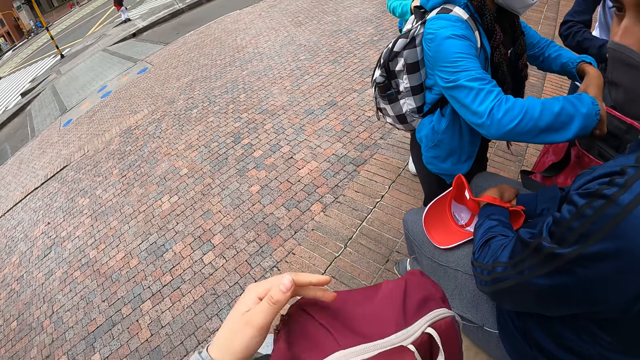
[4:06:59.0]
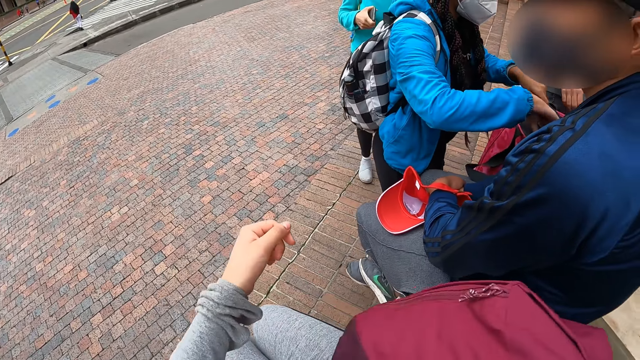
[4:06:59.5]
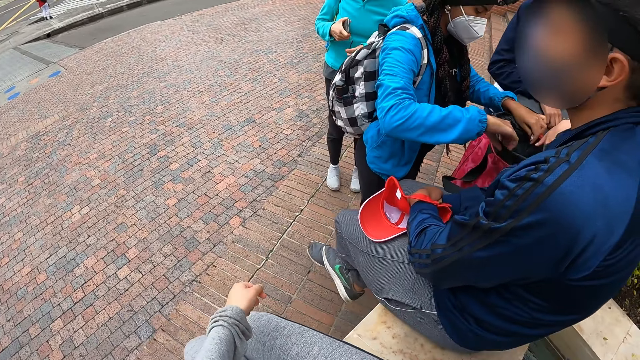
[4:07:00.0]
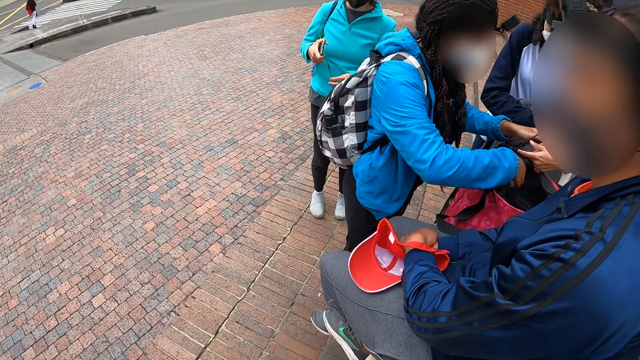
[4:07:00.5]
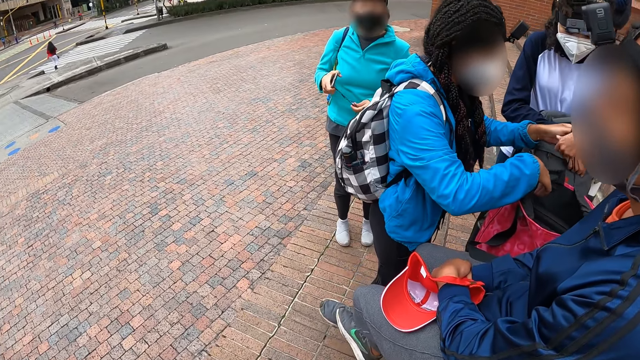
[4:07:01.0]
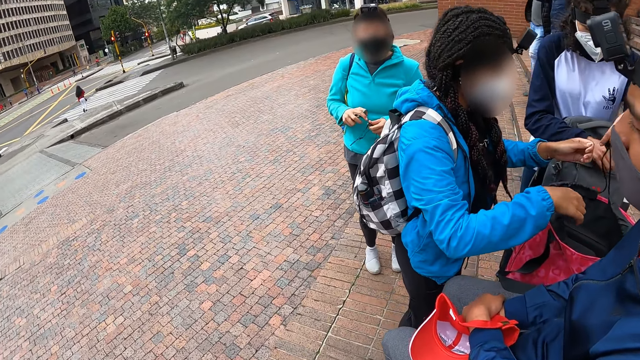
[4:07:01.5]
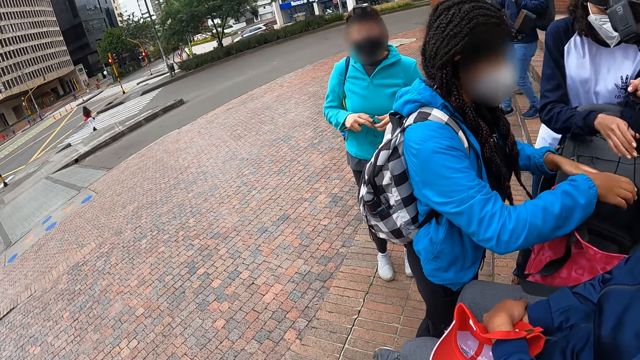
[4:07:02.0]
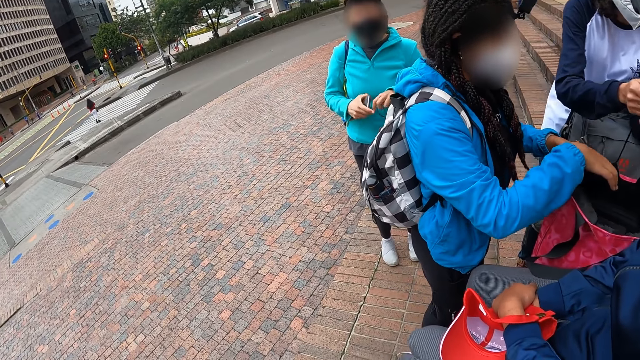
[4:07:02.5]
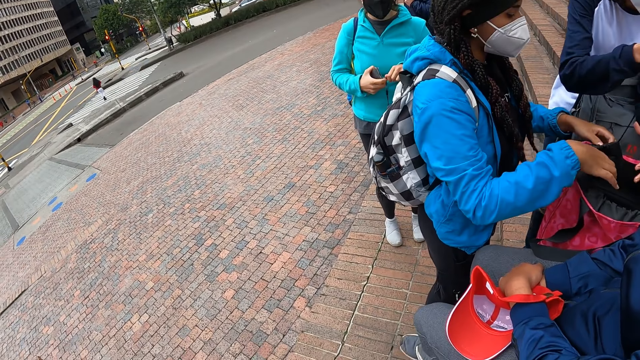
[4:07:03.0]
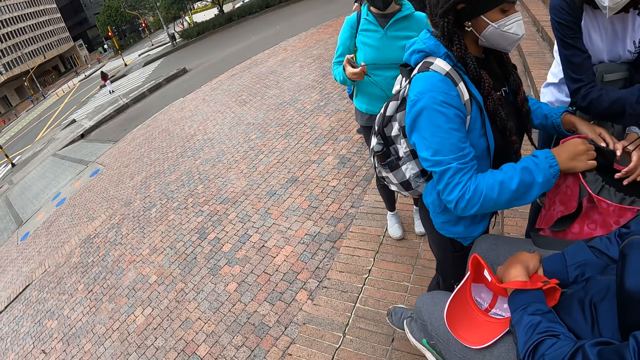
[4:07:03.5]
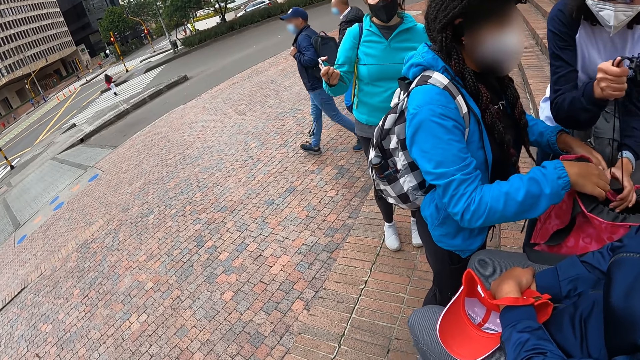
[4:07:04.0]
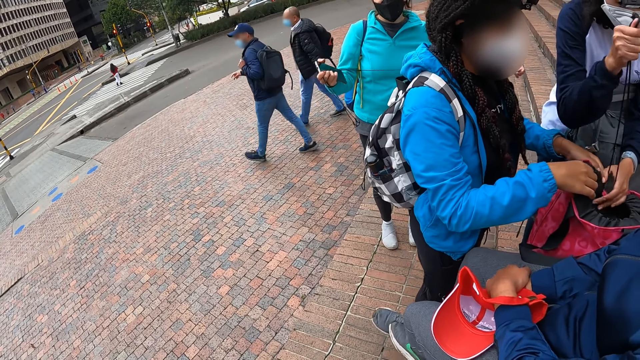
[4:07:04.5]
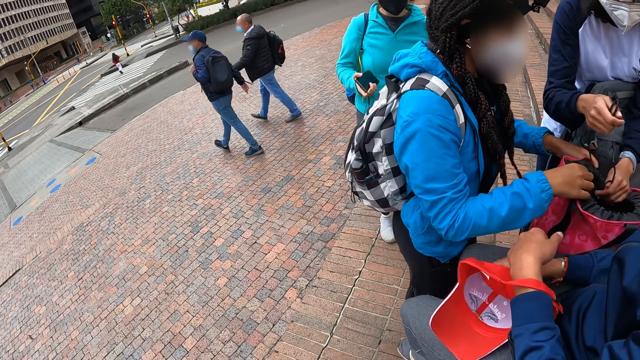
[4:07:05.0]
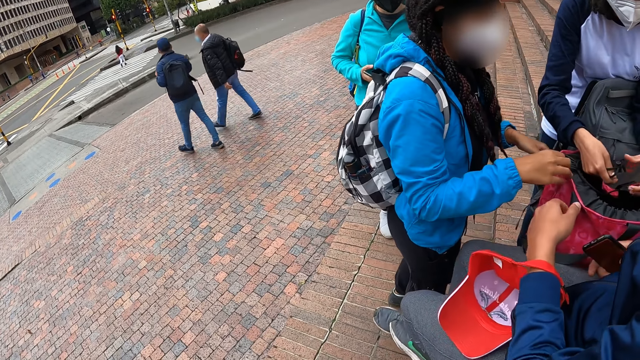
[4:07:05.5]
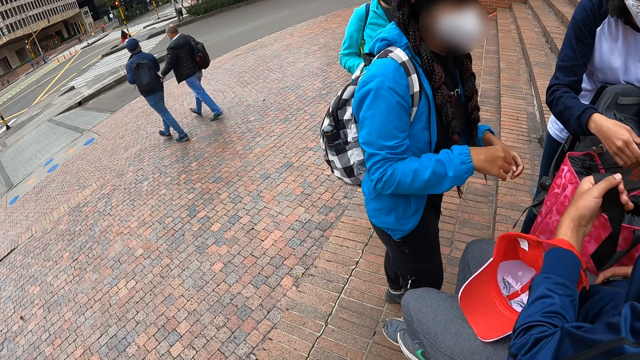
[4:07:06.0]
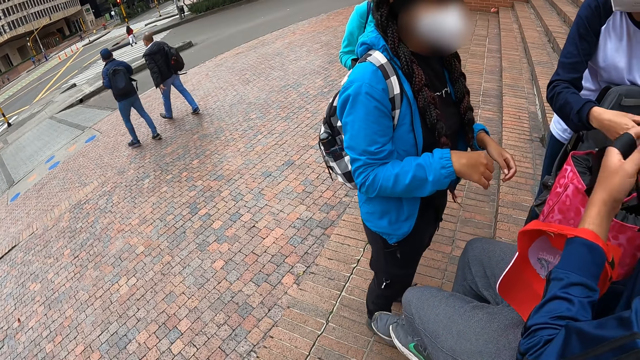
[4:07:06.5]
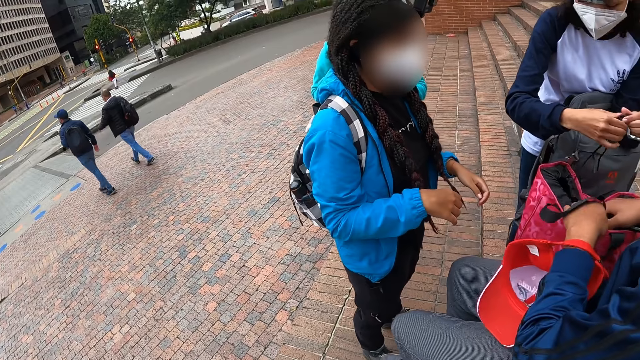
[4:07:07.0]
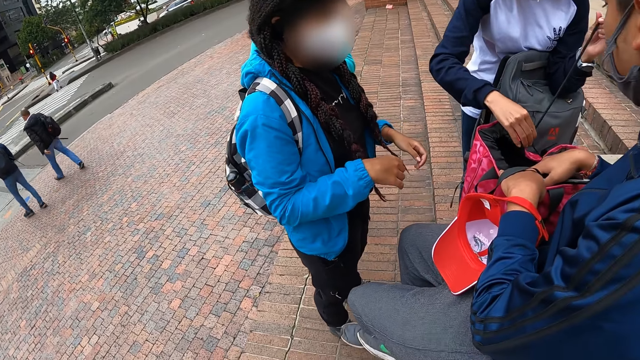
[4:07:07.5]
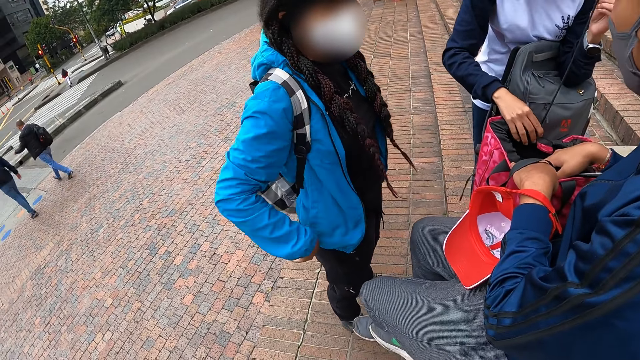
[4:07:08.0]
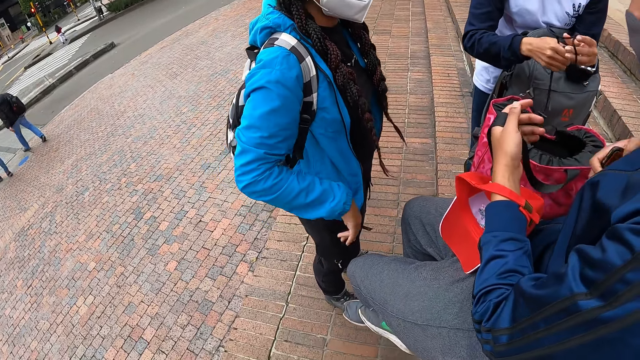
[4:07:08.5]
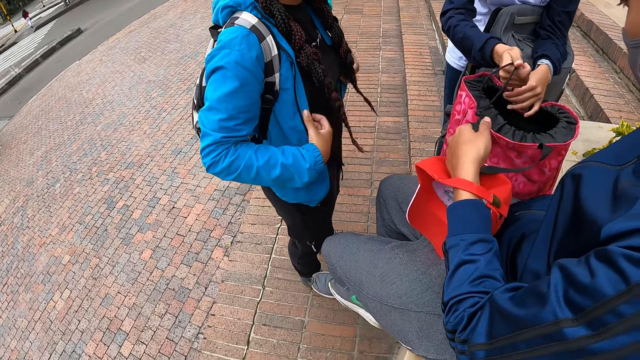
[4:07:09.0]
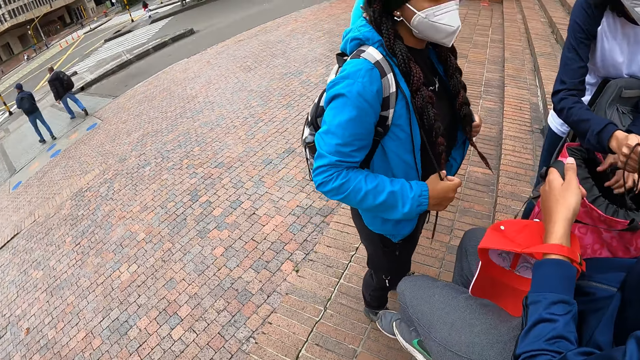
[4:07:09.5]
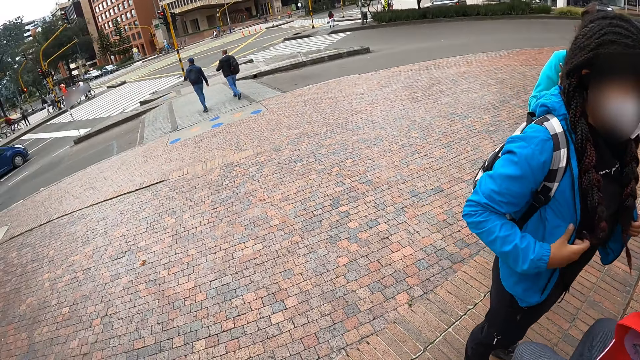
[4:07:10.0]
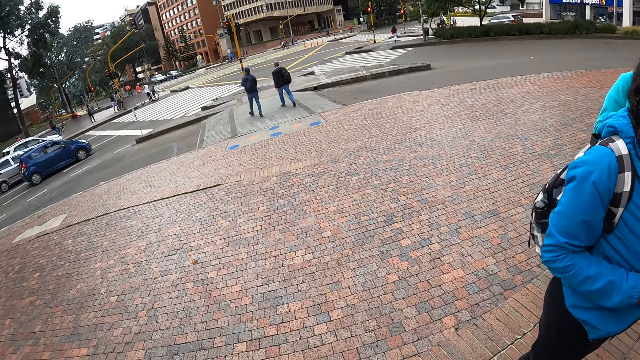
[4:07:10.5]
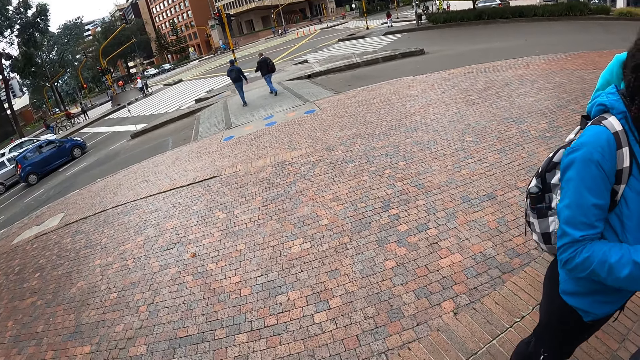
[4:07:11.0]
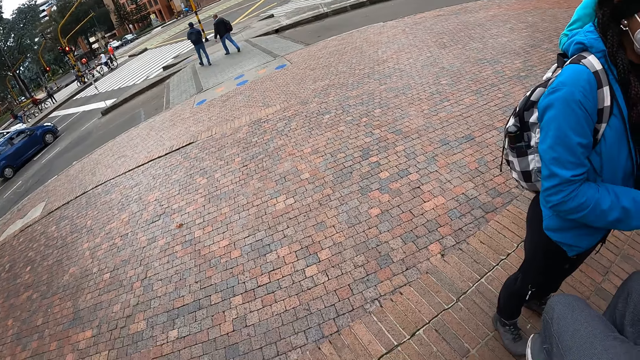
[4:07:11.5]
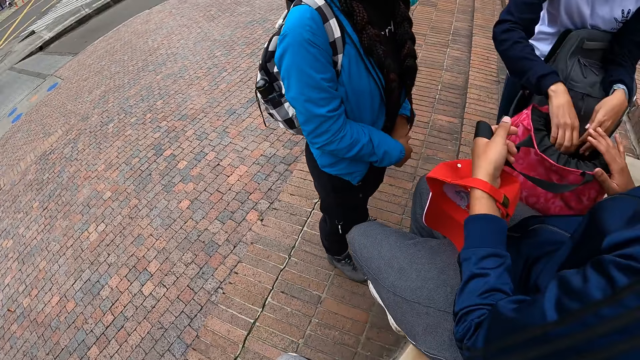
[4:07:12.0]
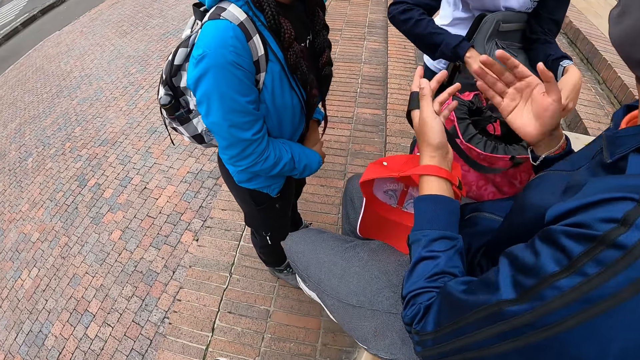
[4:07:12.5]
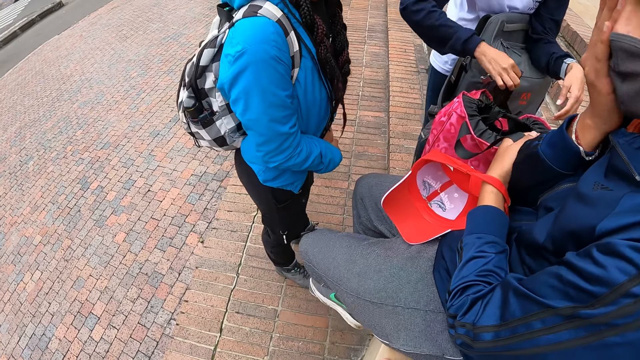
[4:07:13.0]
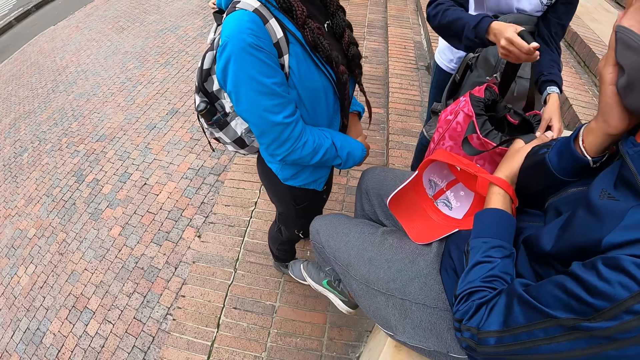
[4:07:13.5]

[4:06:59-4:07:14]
The woman closes the bag on the concrete deck with another woman. The camera wearer carries the bag. A third woman untangles the earpiece in her left hand with her hands. The man arranges the handle of the bag on the concrete deck with his hands. The camera wearer looks around.

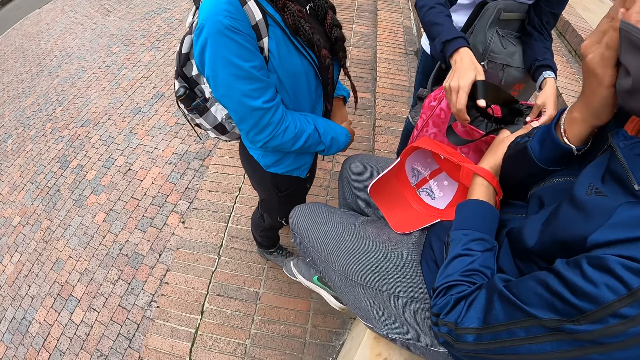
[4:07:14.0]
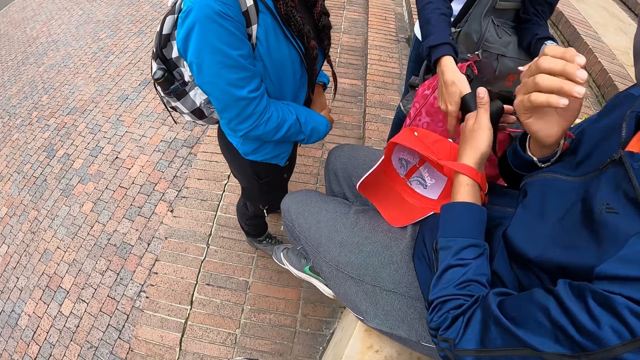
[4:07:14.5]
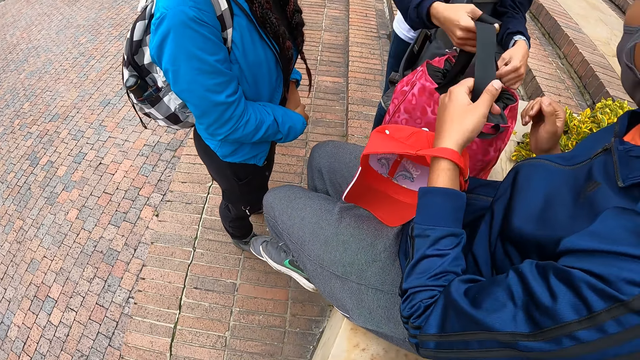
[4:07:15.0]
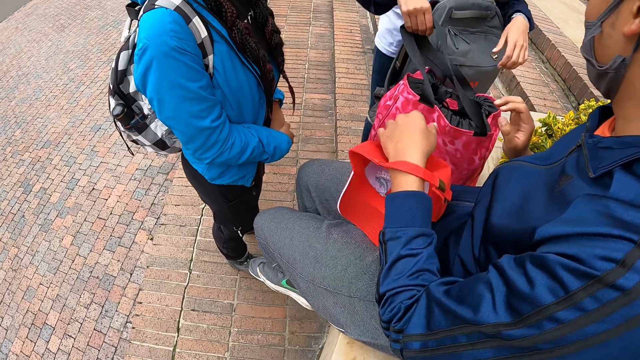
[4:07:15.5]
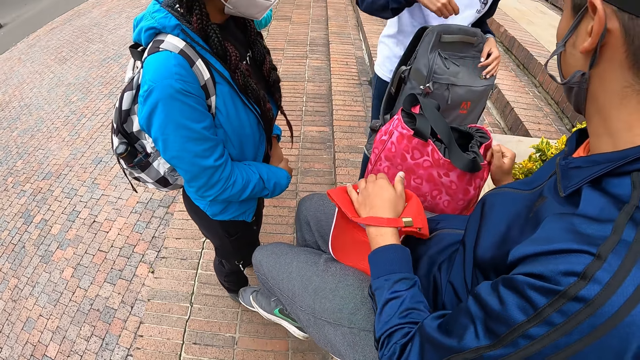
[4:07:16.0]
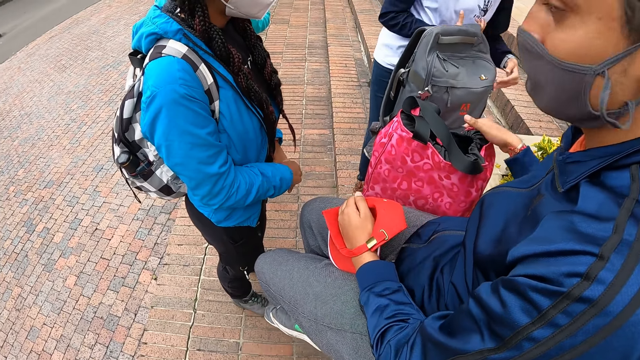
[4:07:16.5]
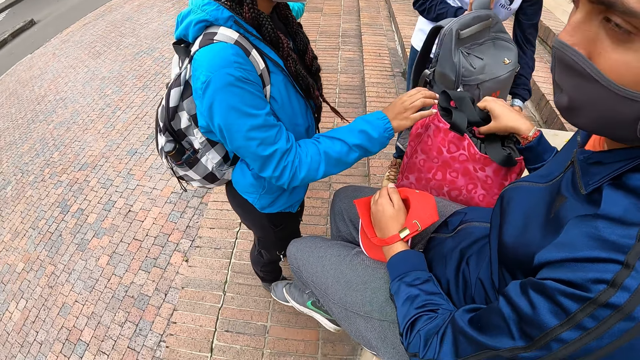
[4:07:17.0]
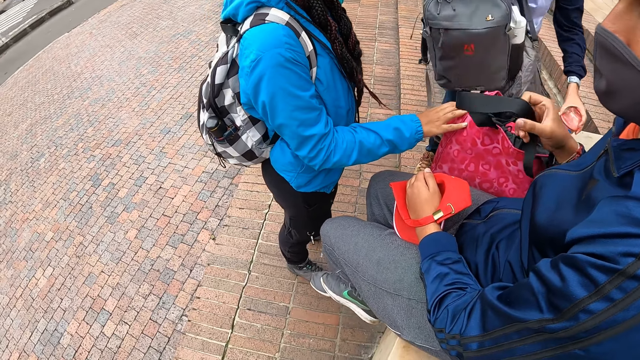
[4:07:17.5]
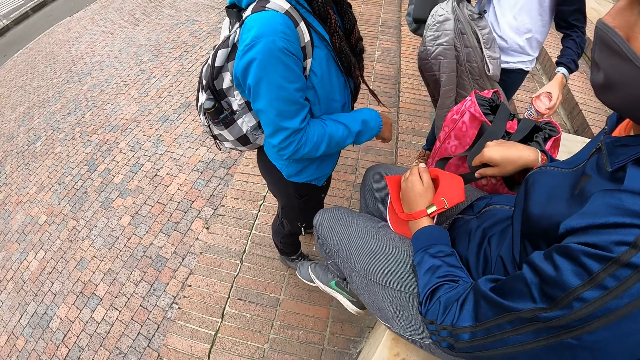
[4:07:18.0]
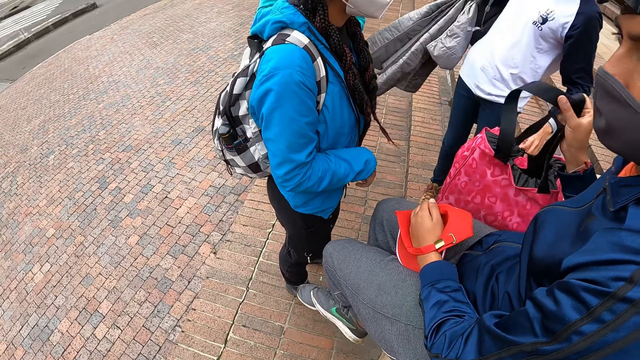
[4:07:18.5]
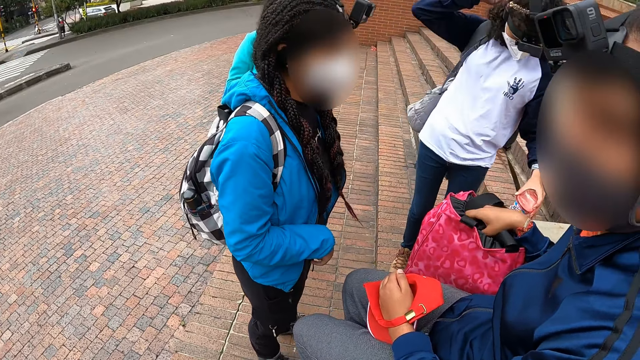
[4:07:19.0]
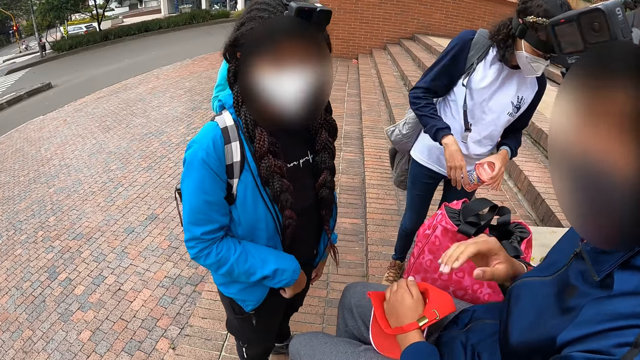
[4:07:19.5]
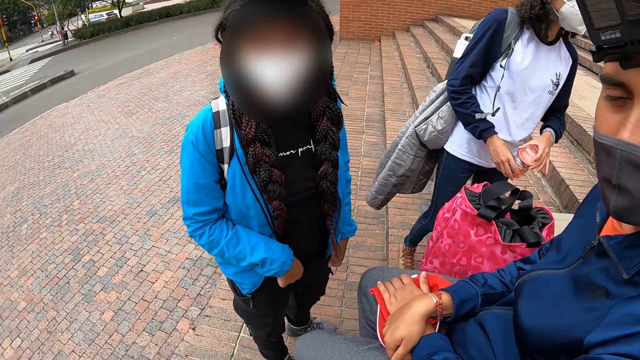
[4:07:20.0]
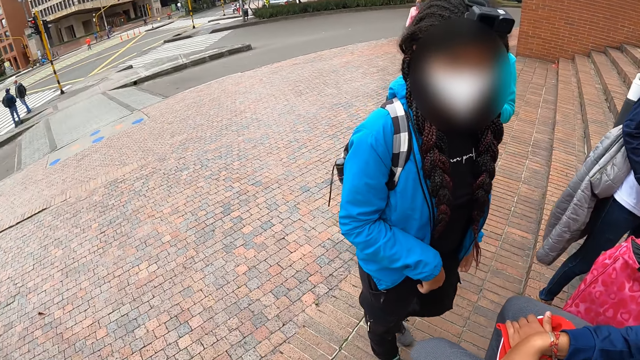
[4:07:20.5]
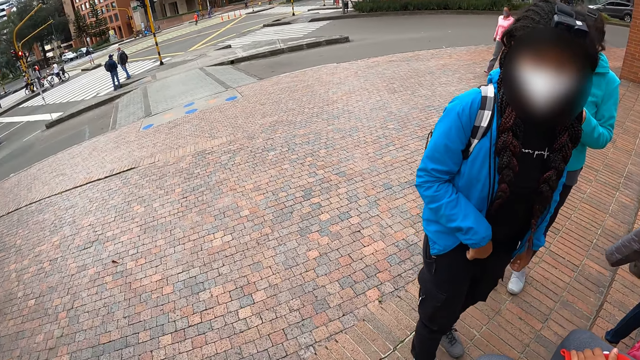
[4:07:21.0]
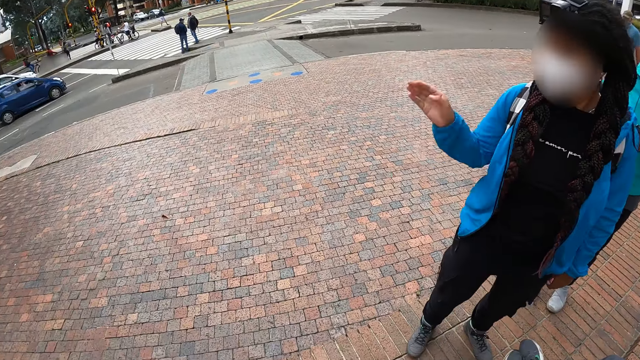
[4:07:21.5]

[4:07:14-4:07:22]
A woman picks the bag from the concrete deck with her right hand. The woman wears the bag in her right hand on her back. The camera wearer interacts with another woman and a man.
